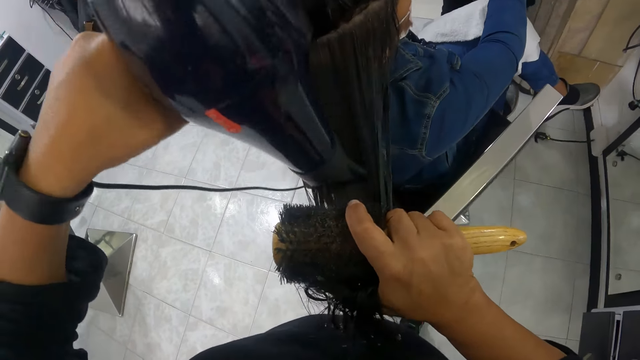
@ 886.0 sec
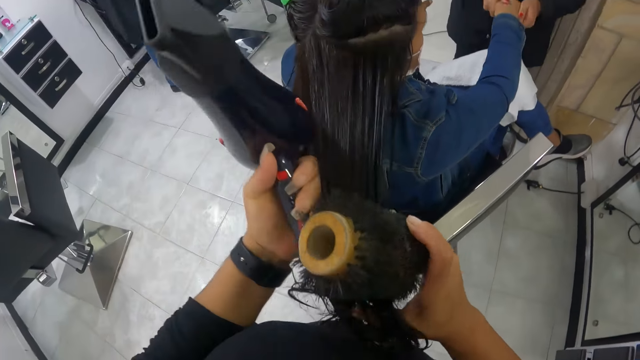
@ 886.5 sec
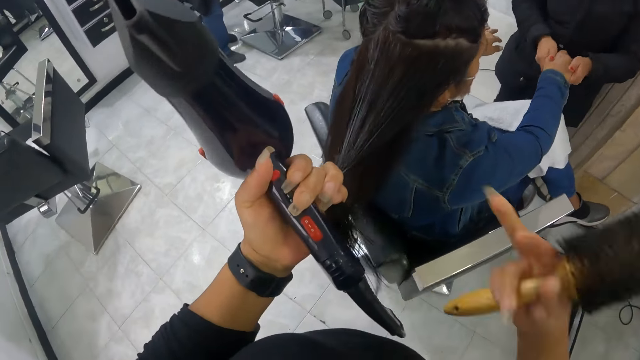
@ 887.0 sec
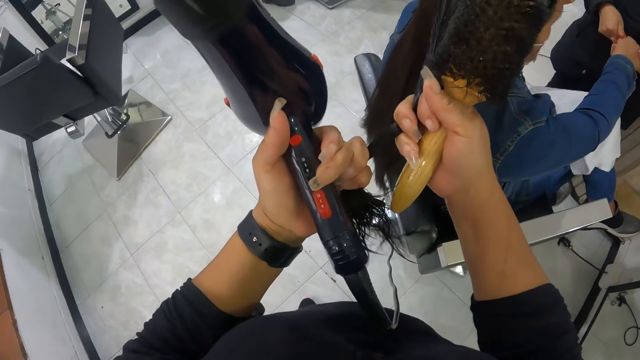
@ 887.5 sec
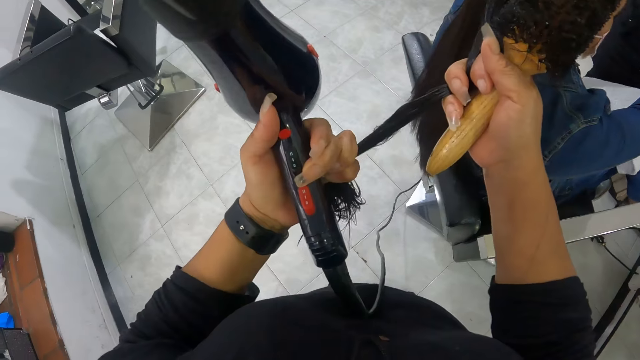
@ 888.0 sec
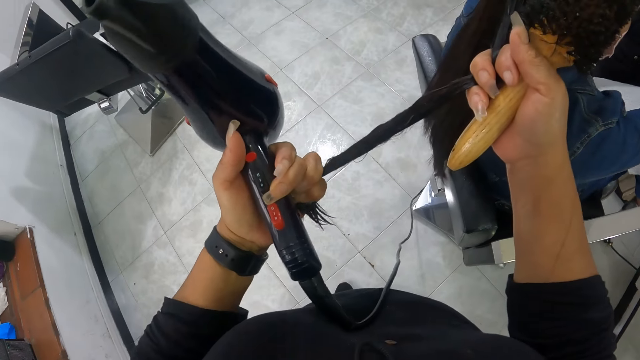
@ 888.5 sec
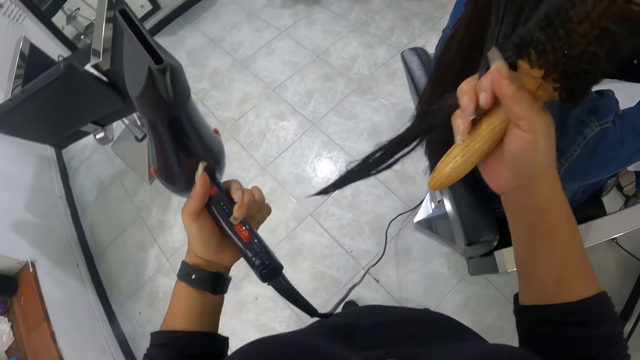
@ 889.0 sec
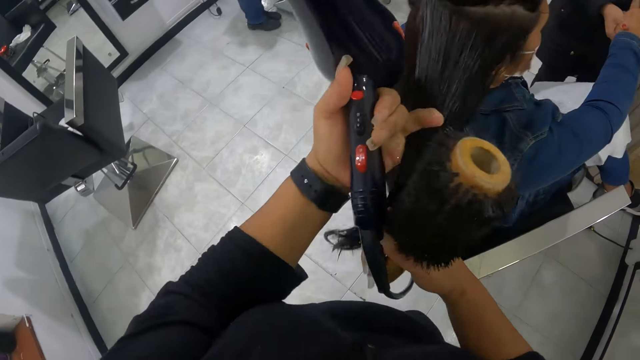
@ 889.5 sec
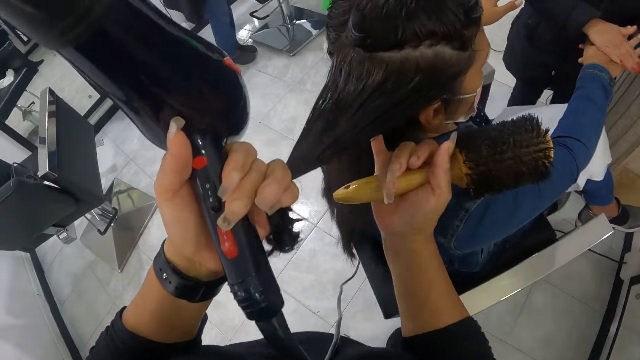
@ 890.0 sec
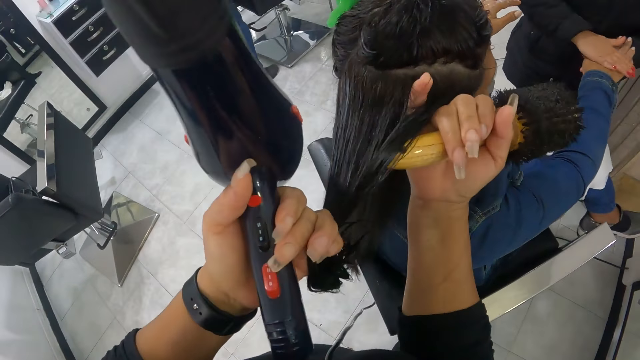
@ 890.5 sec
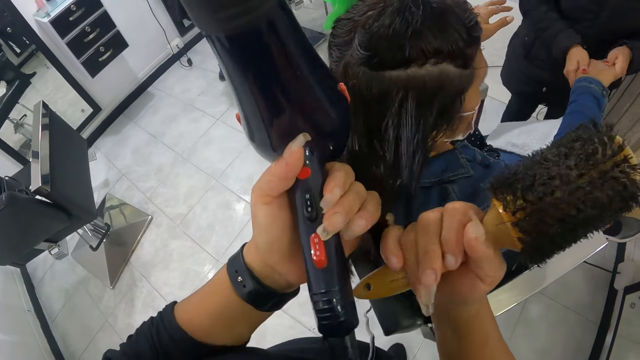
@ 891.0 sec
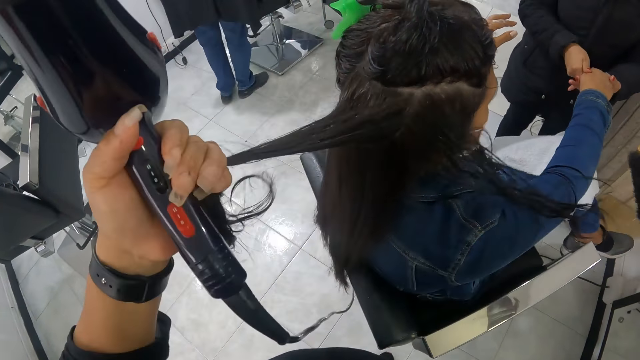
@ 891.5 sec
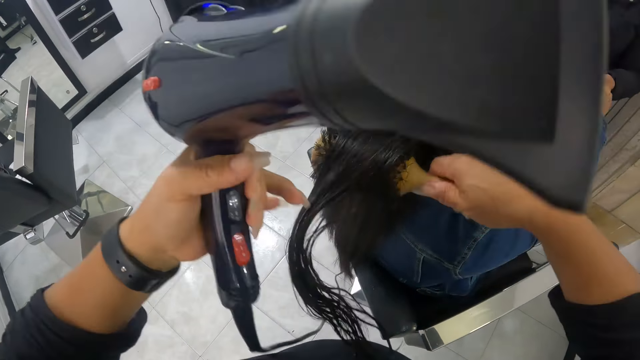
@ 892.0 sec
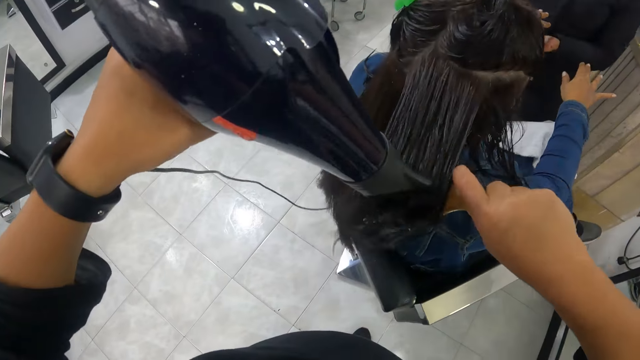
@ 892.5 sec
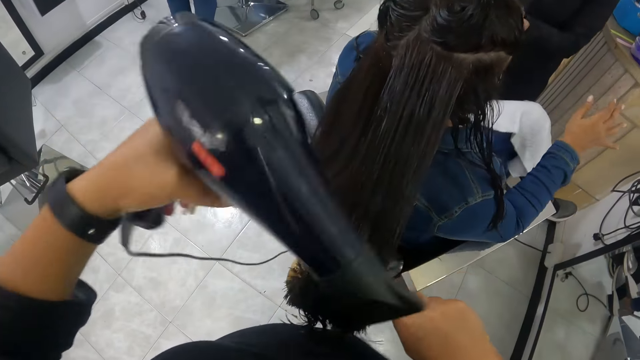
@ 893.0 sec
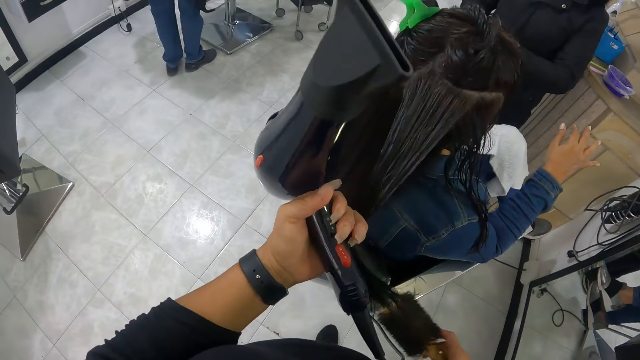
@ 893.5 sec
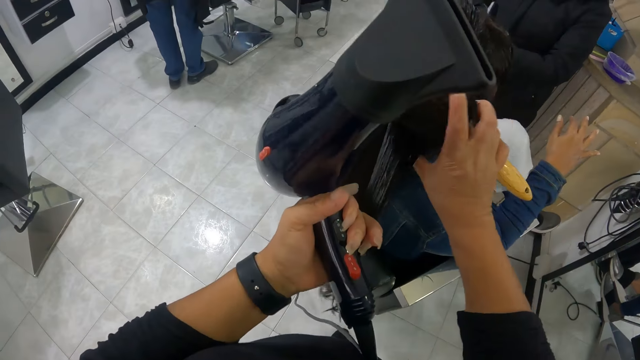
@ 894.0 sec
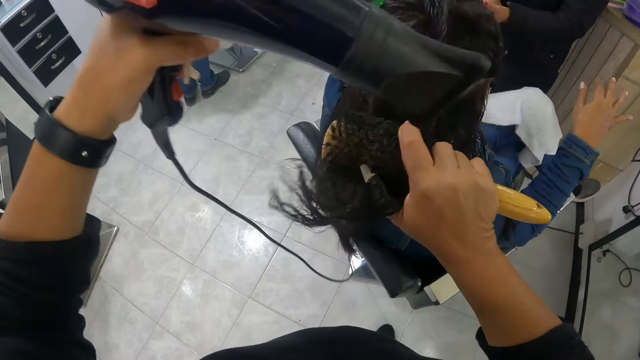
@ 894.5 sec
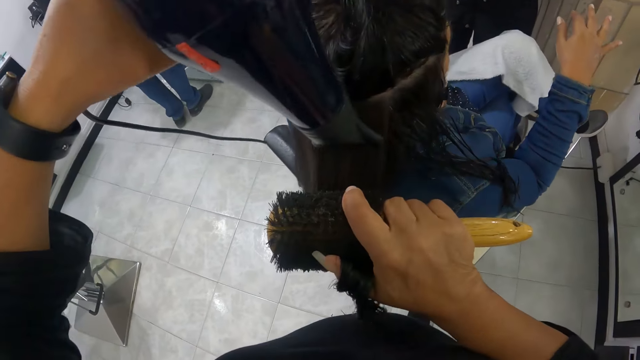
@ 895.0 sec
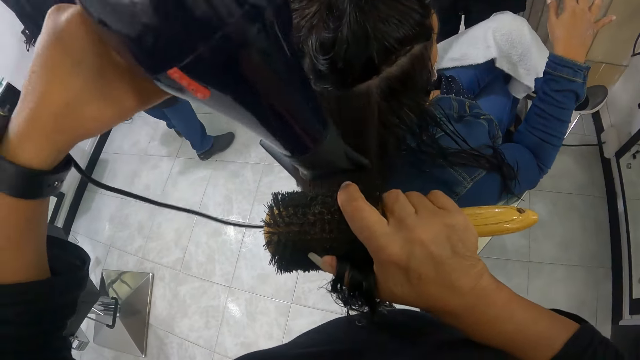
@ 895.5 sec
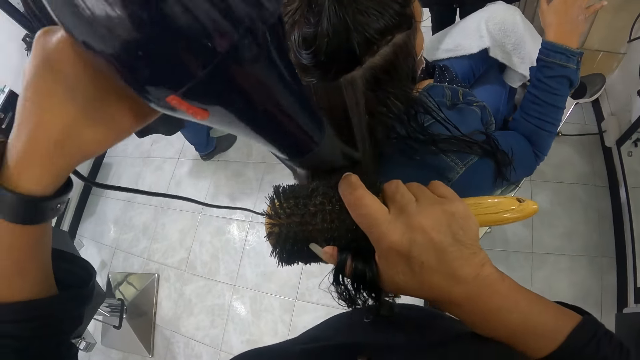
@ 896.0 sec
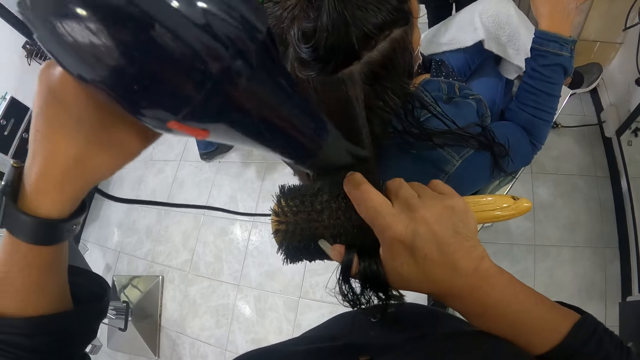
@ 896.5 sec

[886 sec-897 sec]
The camera wearer holds the hair of the woman on the chair with her left hand. She holds the hair of the woman on the chair with both hands. She touches the hair with both hands. She holds the hair of the woman on the chair with her right hand. She holds the hair of the woman on the chair with her left hand. She holds the hair of the woman on the chair with both hands. She divides the hair with her right hand. She holds the hair of the woman on the chair with her left hand. She smoothens the hair of the woman on the chair with the brush in her right hand. She dries the hair of the woman on the chair with the hair dryer in her left hand. She holds the hair of the woman on the chair with her left hand. She smoothens the hair of the woman on the chair with the brush in her right hand. She dries the hair of the woman on the chair with the hair dryer in her left hand.

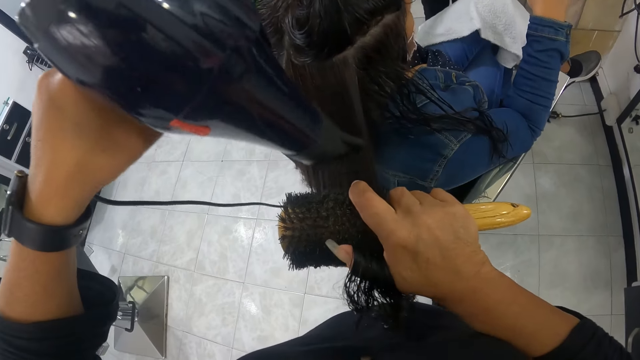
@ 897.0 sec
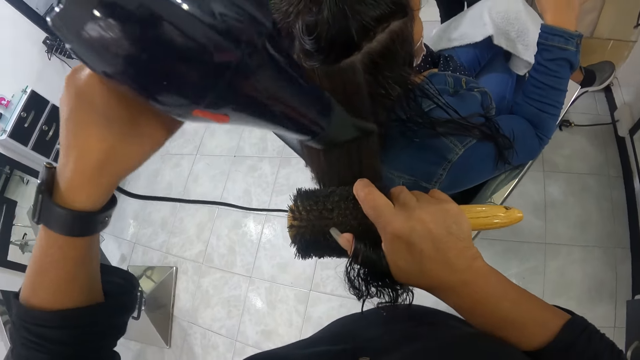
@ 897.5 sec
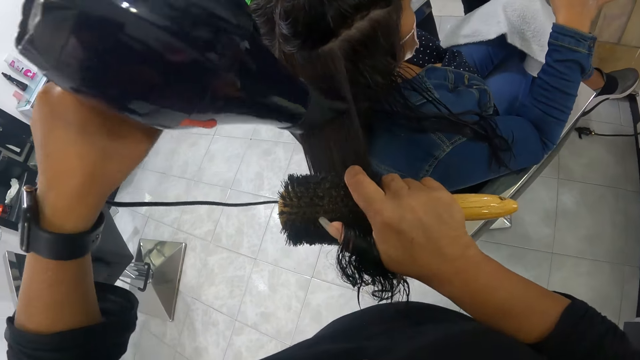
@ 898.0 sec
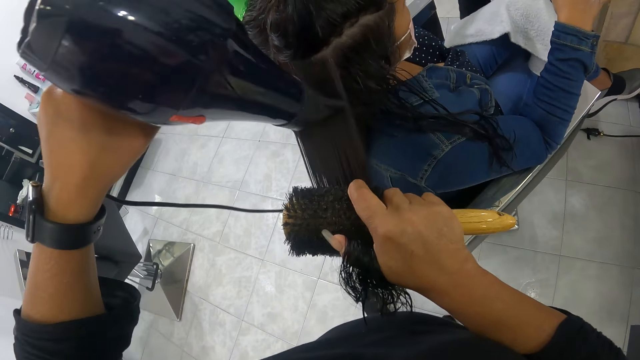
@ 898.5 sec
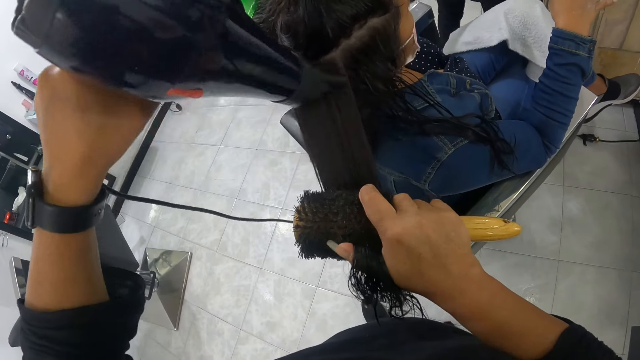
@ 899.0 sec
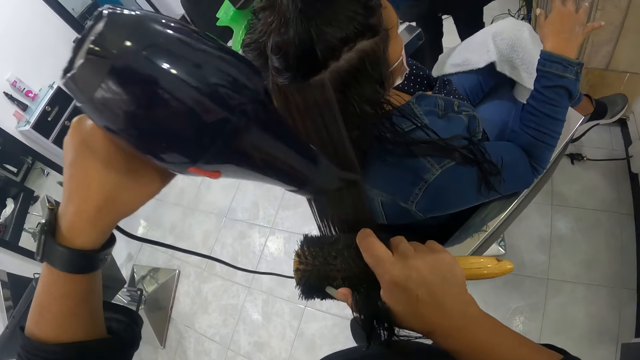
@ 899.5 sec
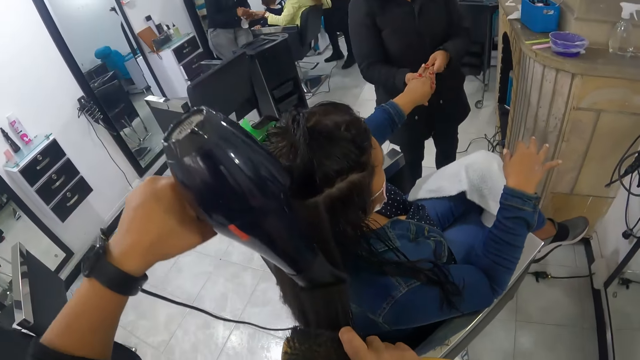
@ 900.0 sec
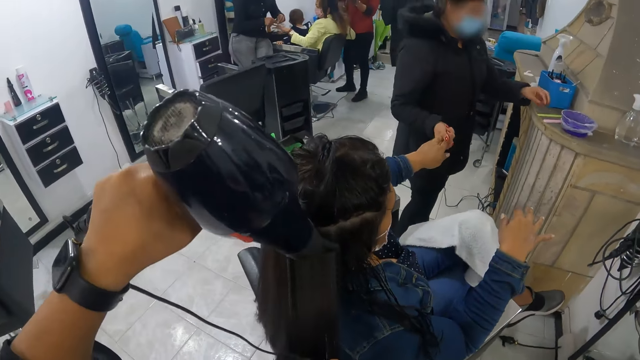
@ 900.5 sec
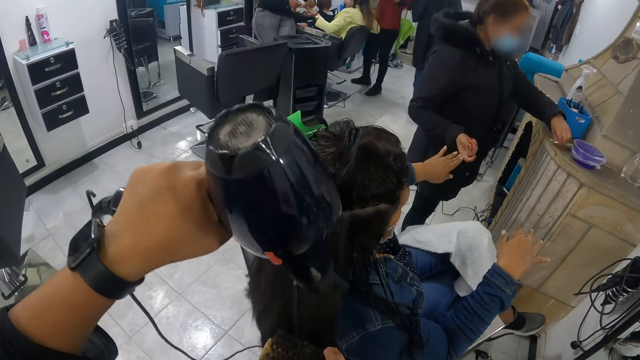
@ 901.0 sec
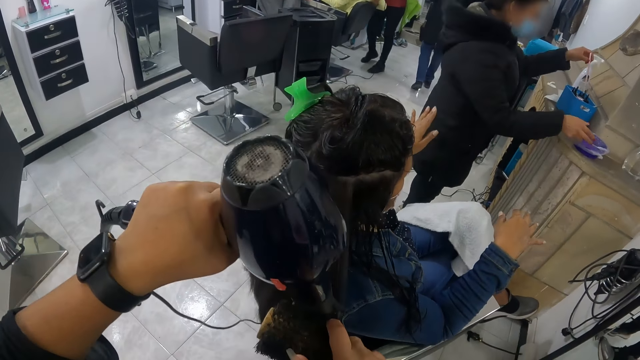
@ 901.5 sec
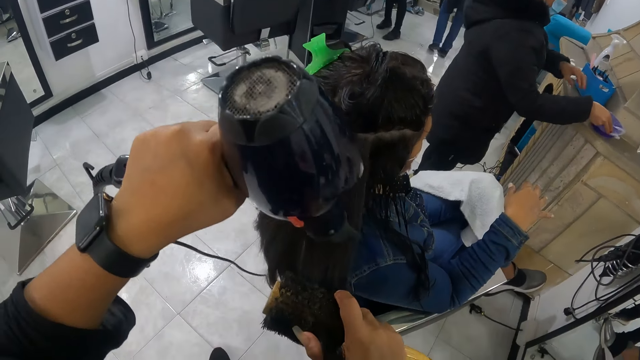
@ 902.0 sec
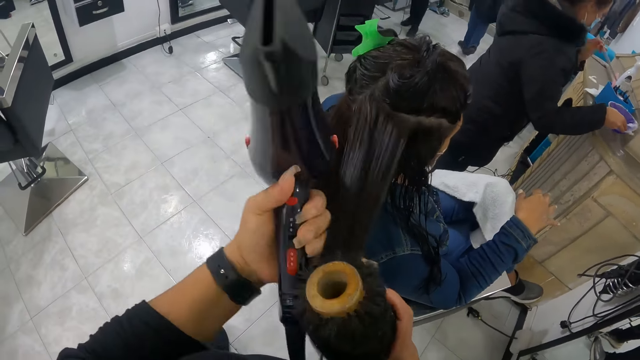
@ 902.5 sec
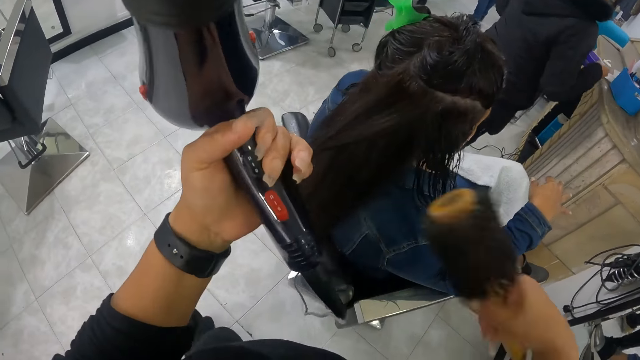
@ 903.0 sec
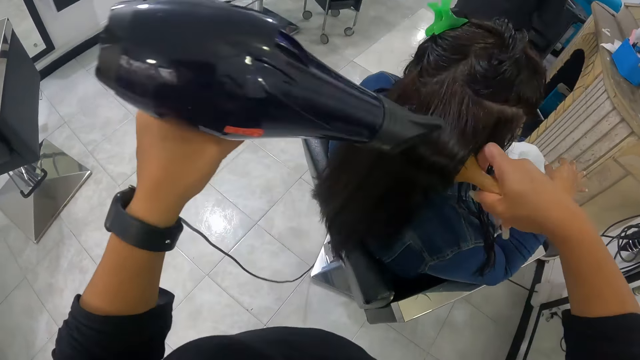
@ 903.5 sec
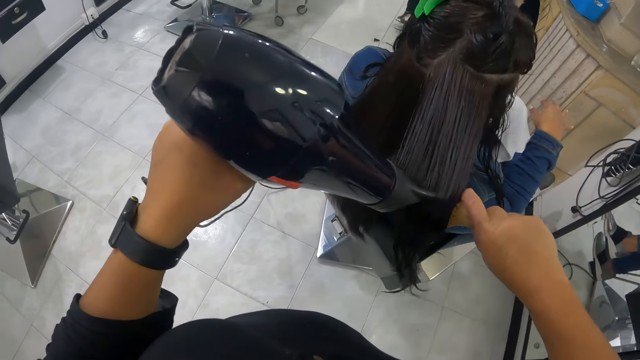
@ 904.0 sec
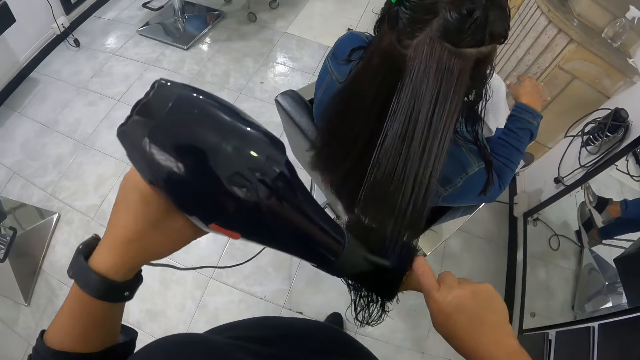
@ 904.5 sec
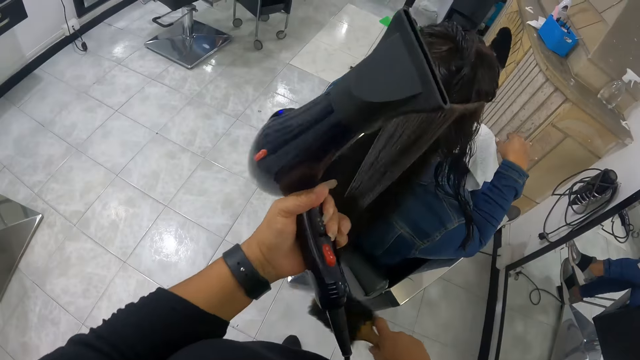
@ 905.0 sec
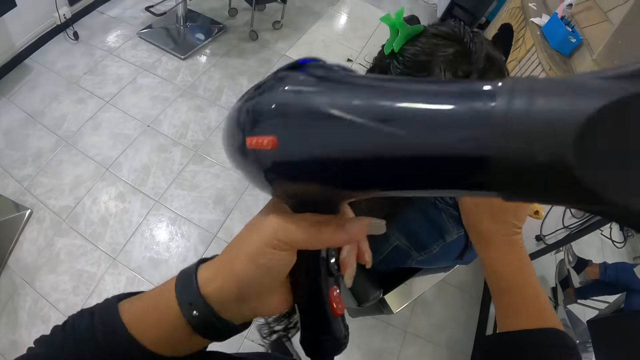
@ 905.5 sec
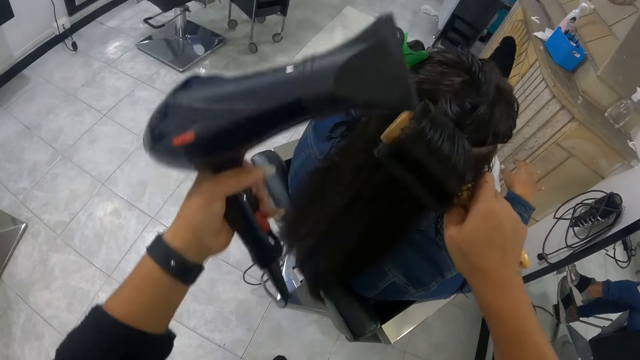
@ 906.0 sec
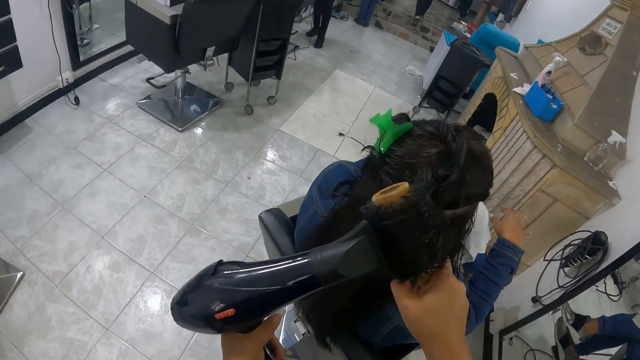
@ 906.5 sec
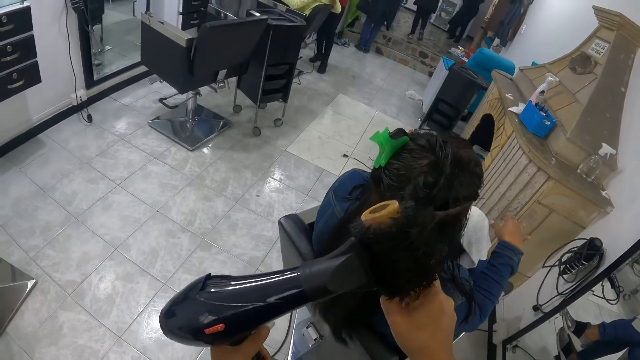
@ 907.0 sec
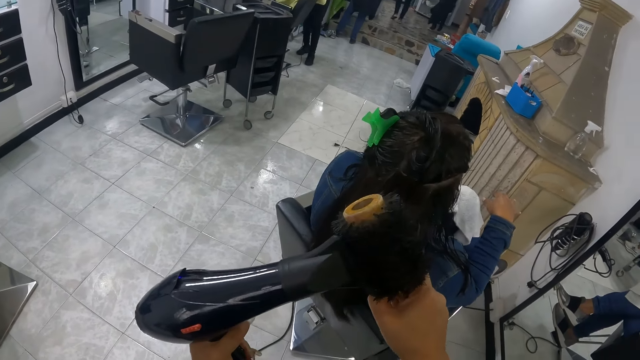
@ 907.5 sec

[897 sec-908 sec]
The camera wearer repeatedly dries the hair. A person lets go of a lady's hand. The camera wearer holds the hair of the woman on the chair with her left hand. She smoothens the hair of the woman on the chair with the brush in her right hand. She dries the hair of the woman on the chair with the hair dryer in her left hand. She holds the hair of the woman on the chair with her left hand. She smoothens the hair of the woman on the chair with the brush in her right hand. She dries the hair of the woman on the chair with the hair dryer in her left hand. She rolls the hair on the brush.
